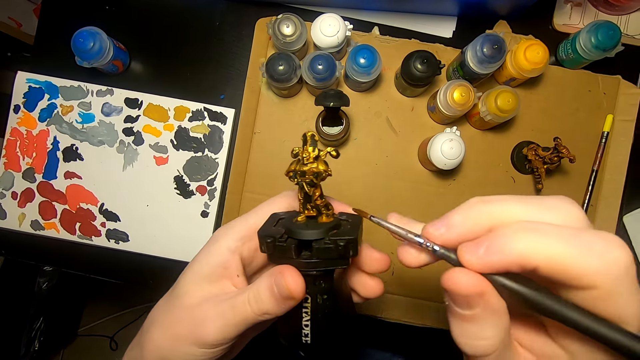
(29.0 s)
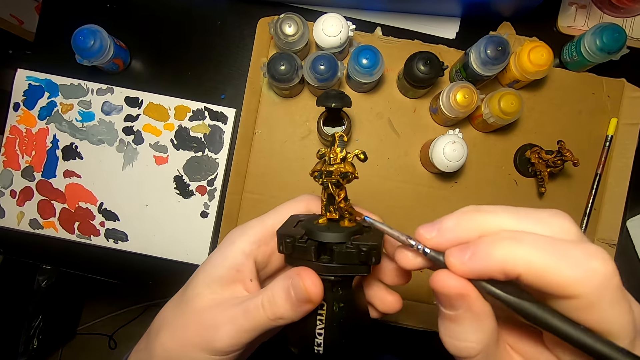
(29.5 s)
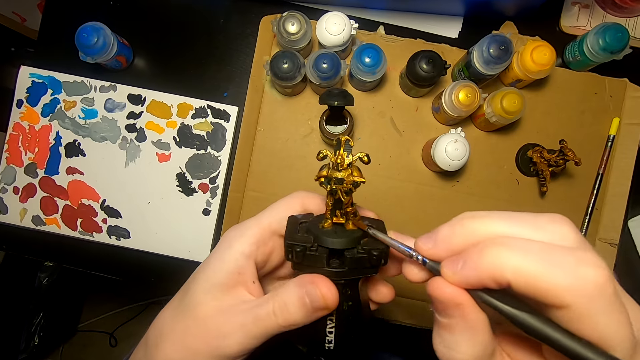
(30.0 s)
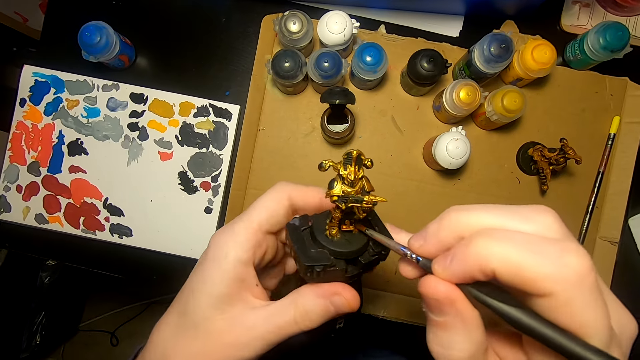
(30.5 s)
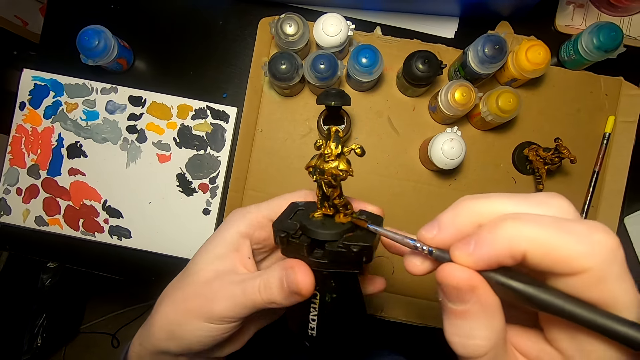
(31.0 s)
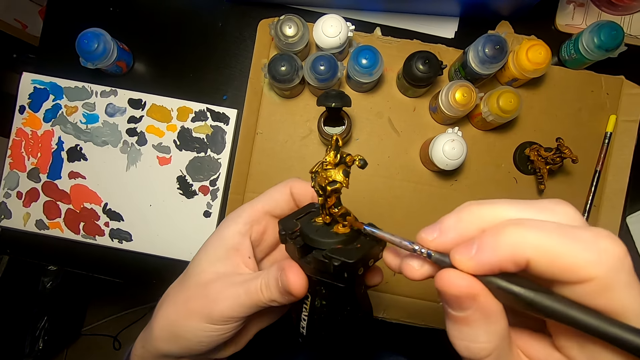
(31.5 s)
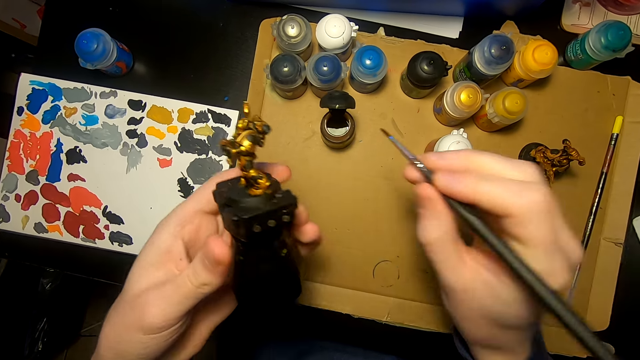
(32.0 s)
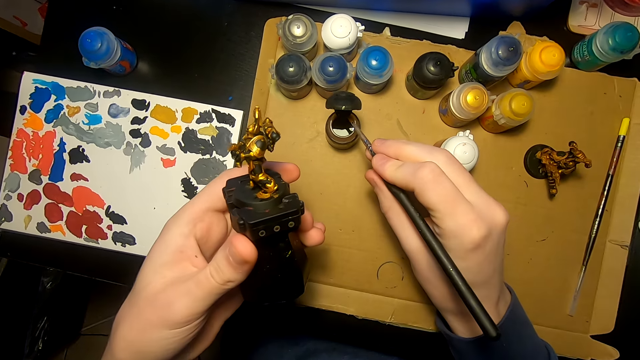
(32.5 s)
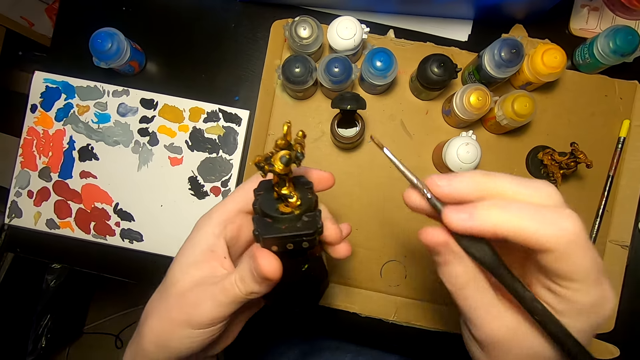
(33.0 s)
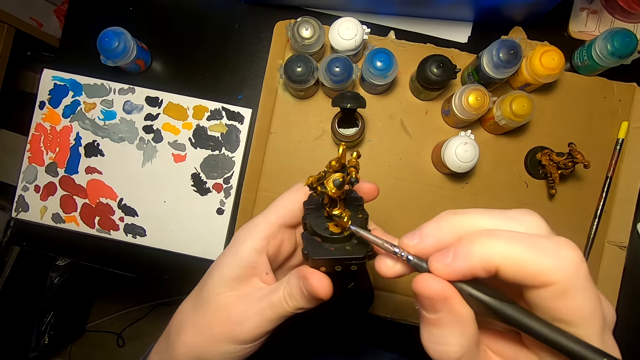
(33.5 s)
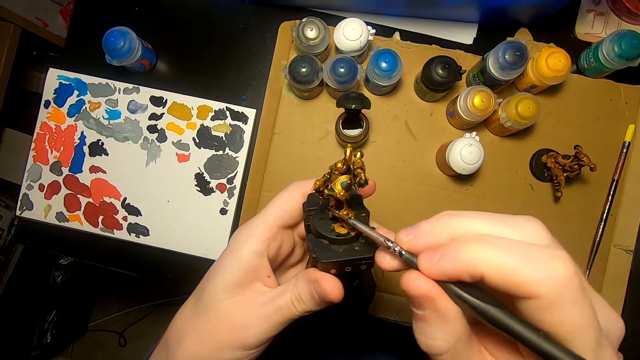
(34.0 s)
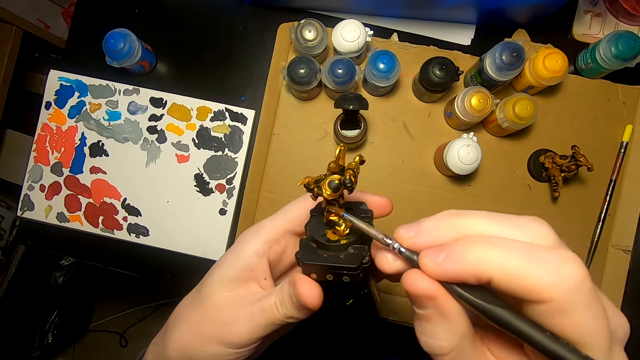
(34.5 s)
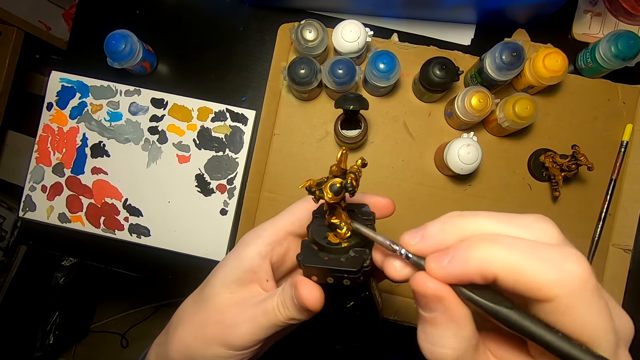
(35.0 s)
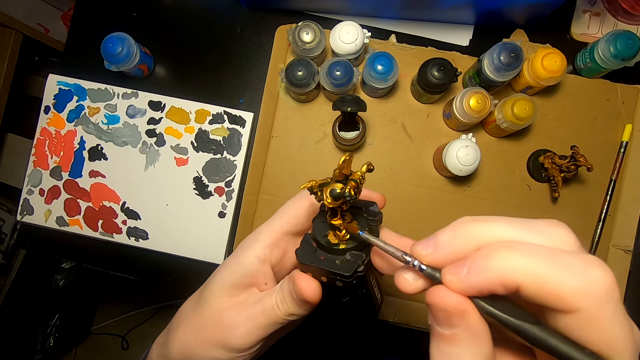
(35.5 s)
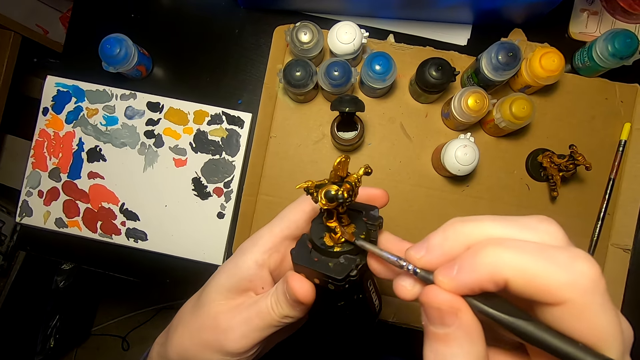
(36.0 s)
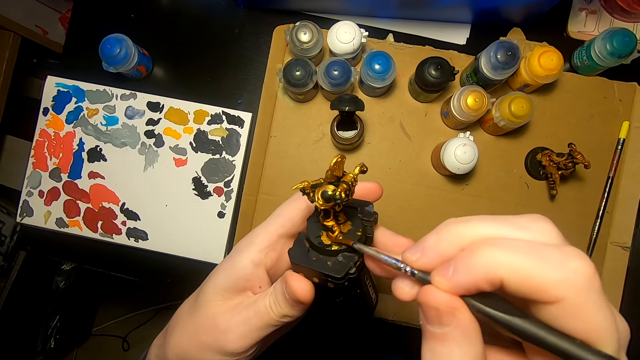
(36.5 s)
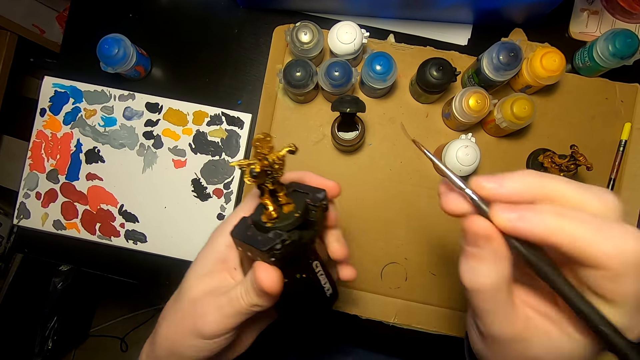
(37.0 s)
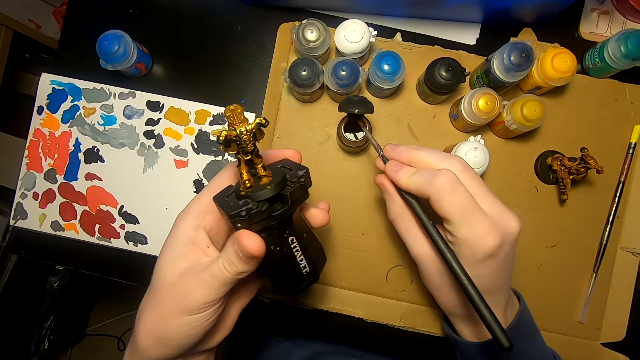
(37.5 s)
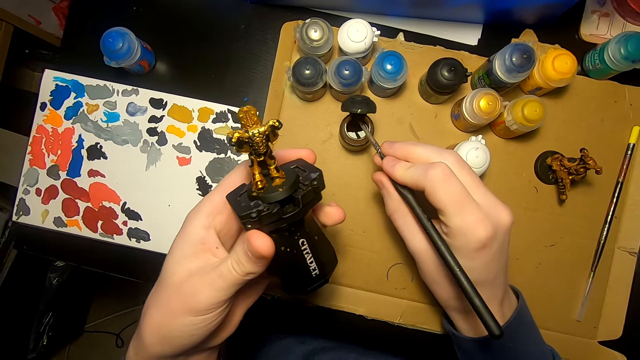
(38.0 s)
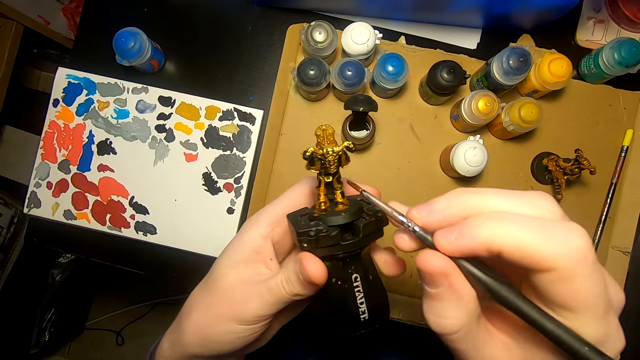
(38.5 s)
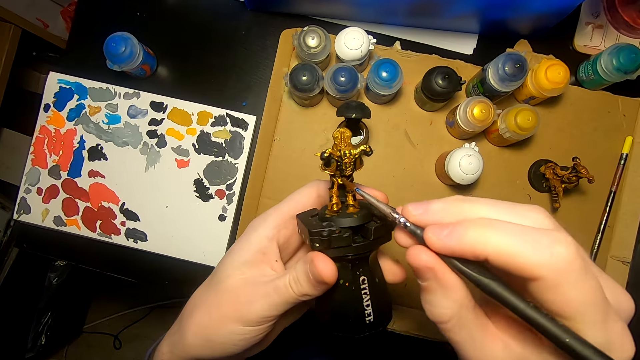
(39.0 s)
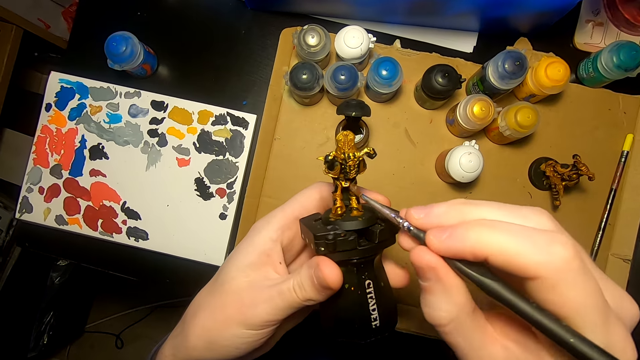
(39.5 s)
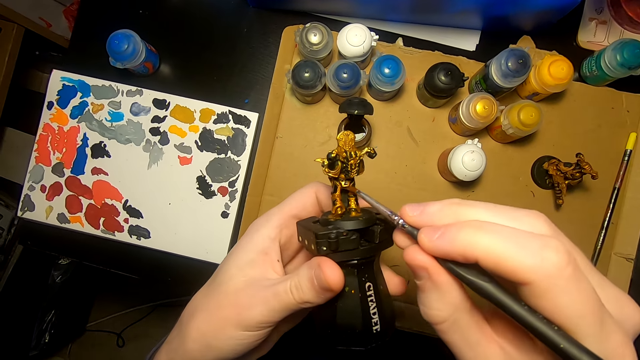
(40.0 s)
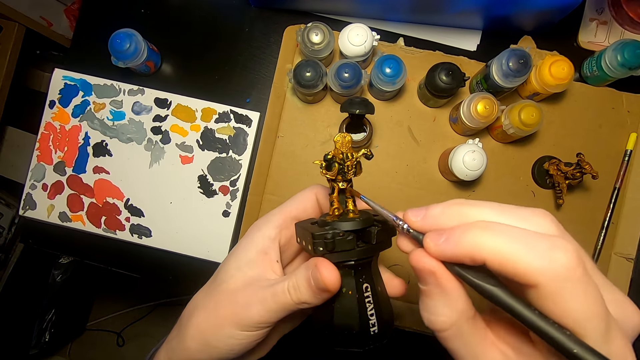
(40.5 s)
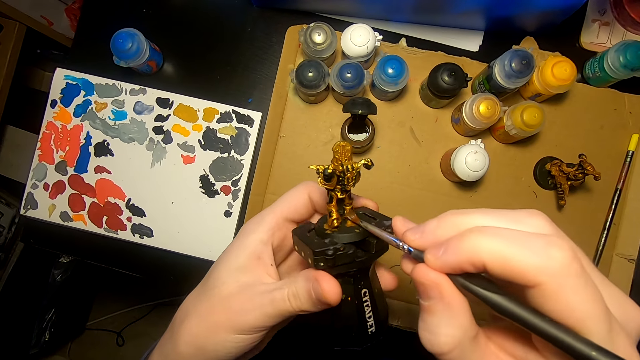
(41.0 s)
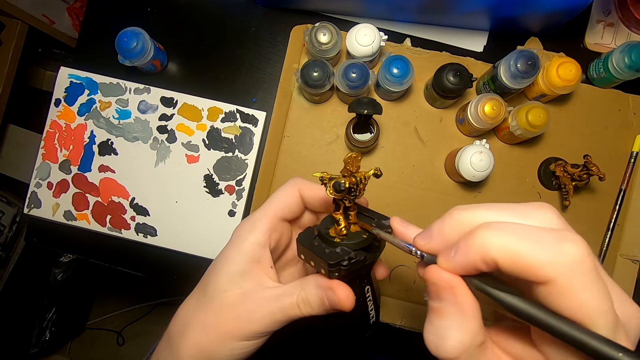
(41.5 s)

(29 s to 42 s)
The camera wearer paints the model sculpture with a painting brush. They dip the painting brush in the paints. They paint the model sculpture with the painting brush. They dip the painting brush in the paints. They paint the model sculpture with the painting brush.

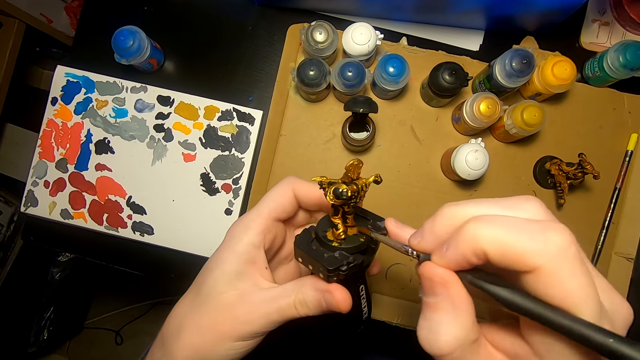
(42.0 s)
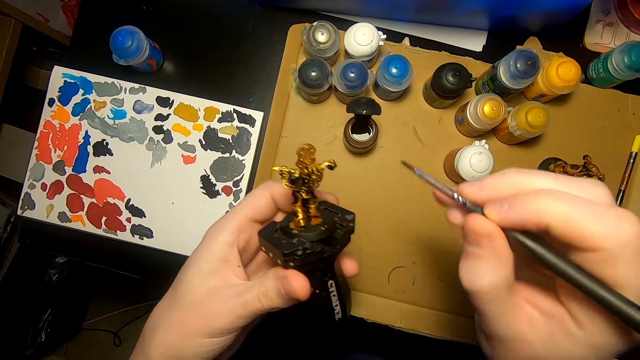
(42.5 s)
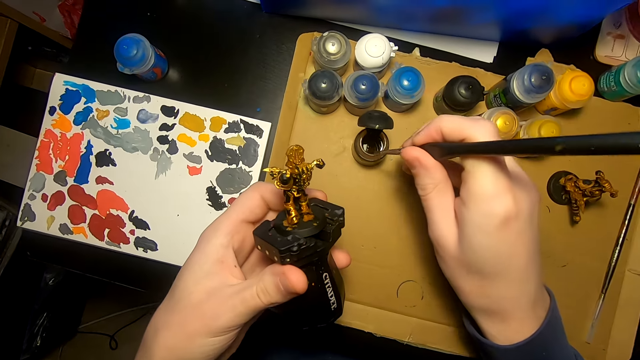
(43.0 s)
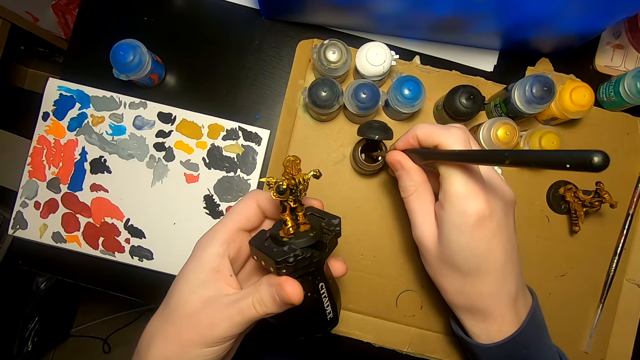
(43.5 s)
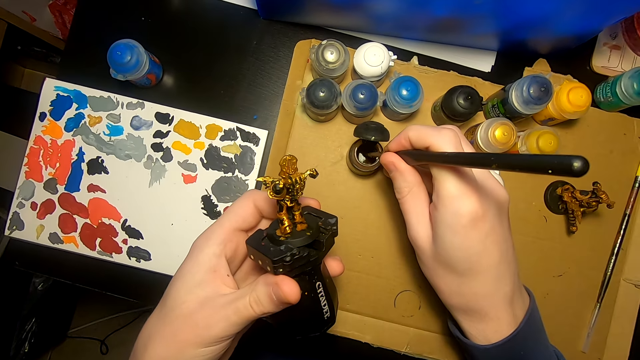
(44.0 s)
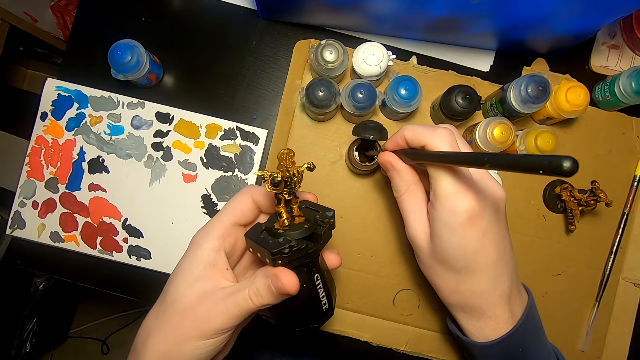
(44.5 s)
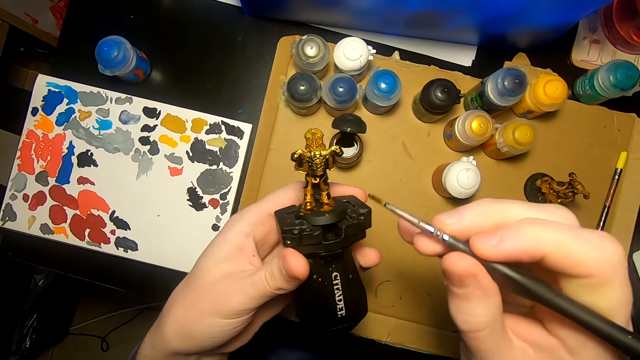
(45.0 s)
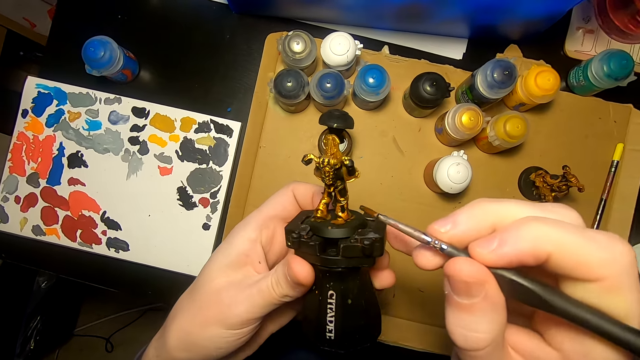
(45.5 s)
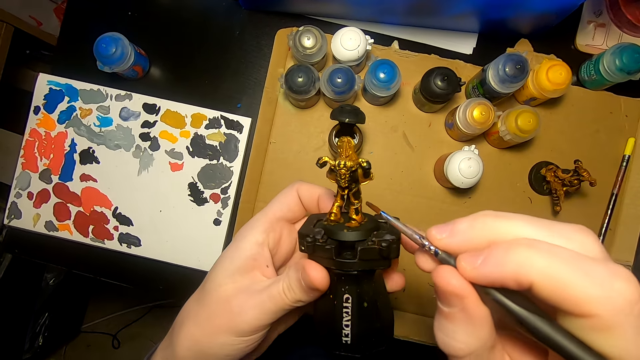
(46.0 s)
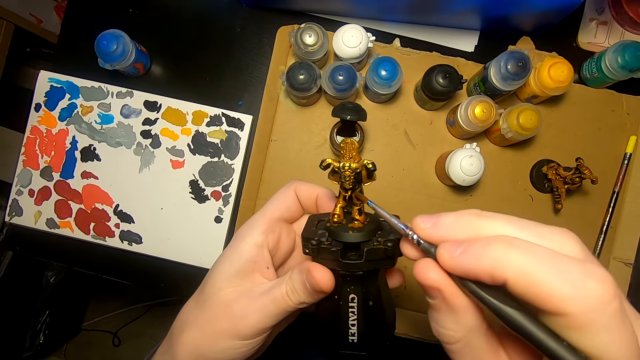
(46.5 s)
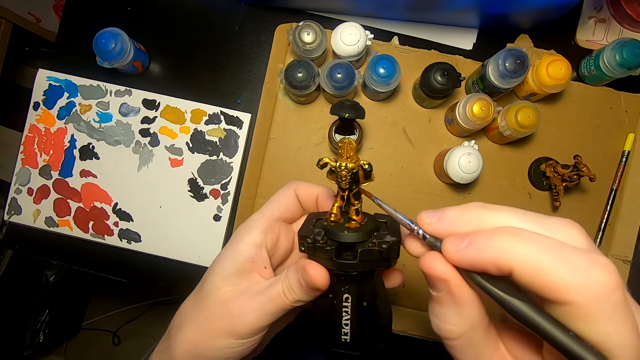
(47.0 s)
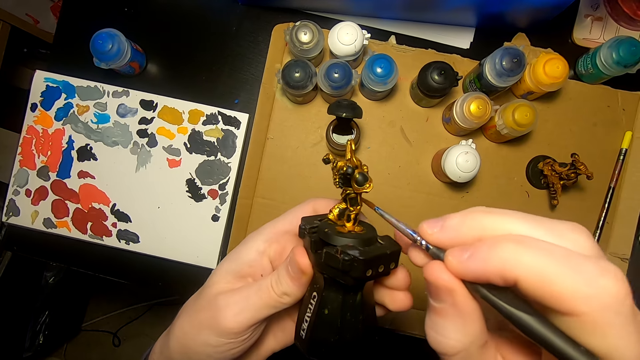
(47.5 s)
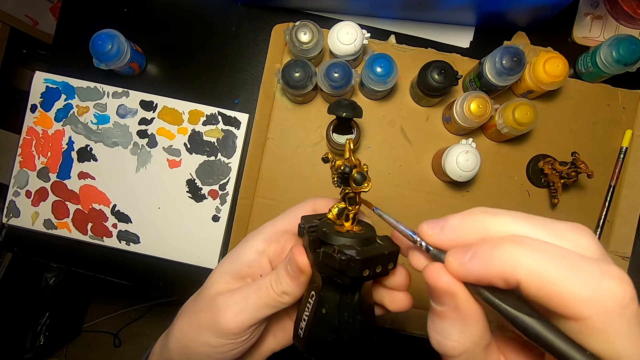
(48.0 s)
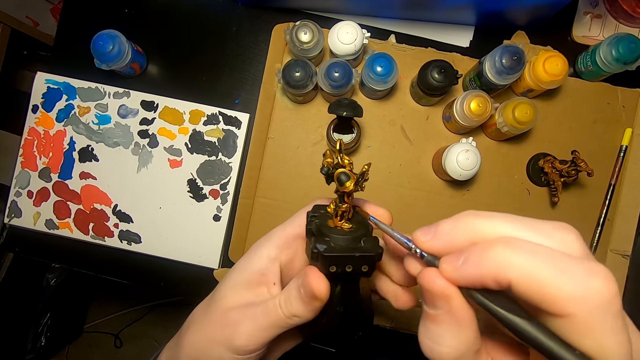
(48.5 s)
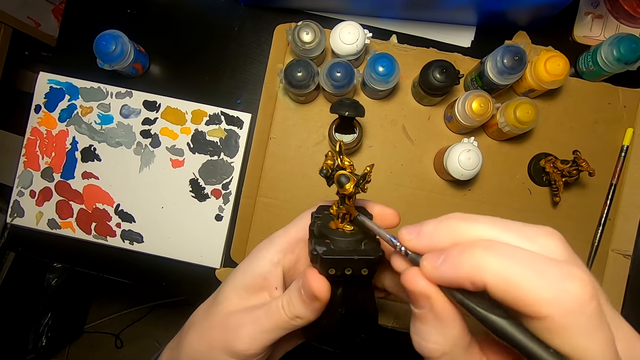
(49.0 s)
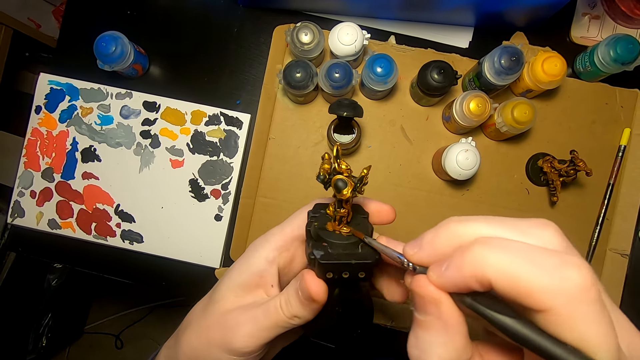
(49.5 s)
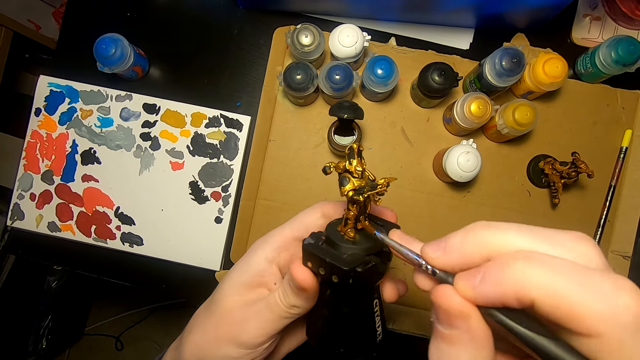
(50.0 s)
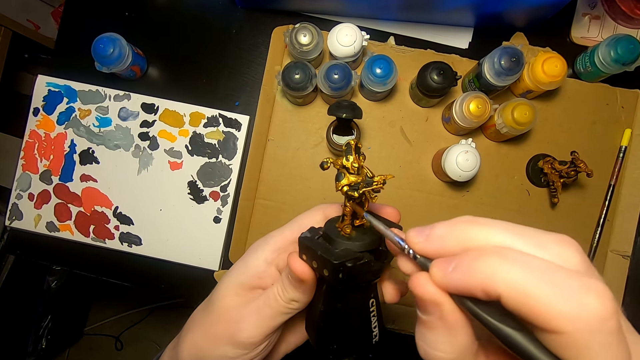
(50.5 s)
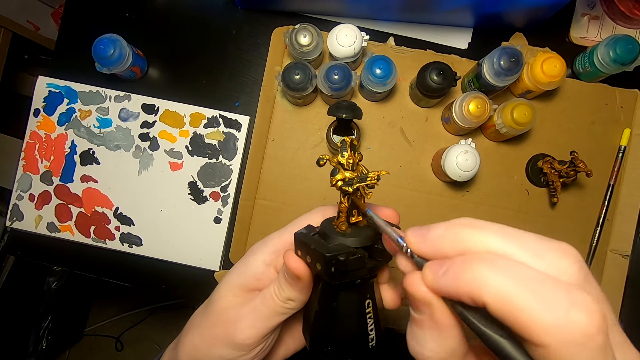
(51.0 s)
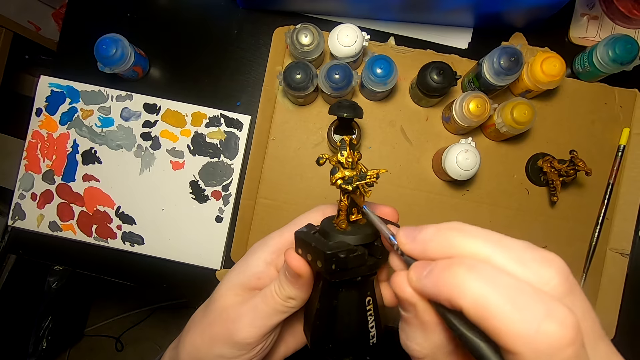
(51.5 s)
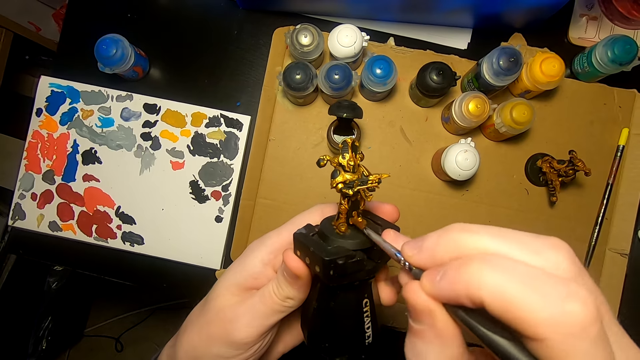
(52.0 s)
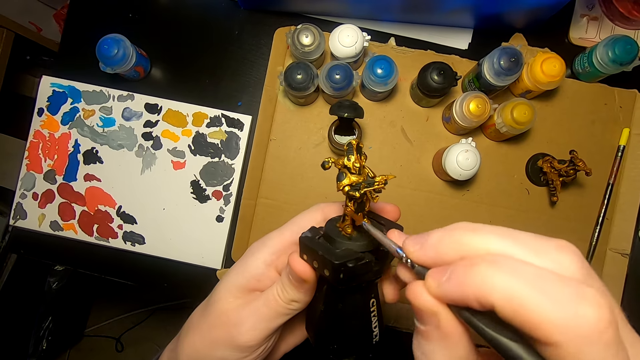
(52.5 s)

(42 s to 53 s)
The camera wearer dips the painting brush in the paints. They paint the model sculpture with the painting brush.
